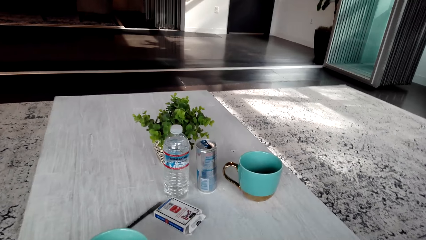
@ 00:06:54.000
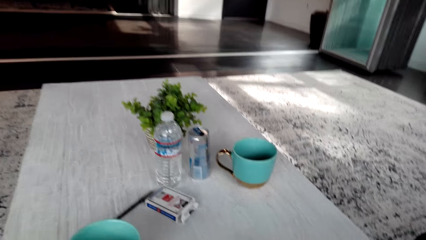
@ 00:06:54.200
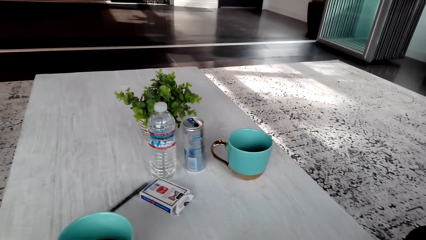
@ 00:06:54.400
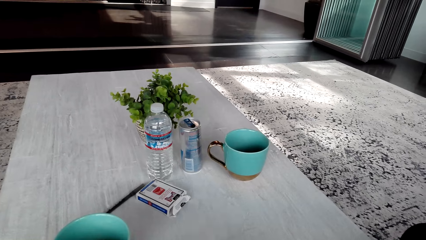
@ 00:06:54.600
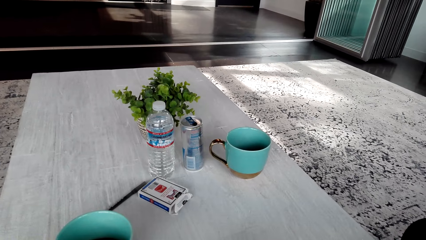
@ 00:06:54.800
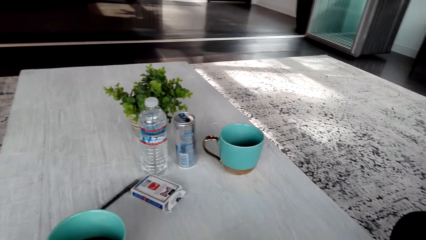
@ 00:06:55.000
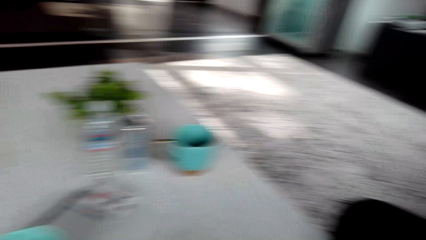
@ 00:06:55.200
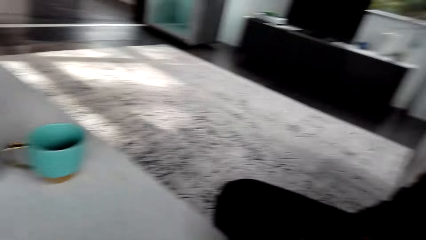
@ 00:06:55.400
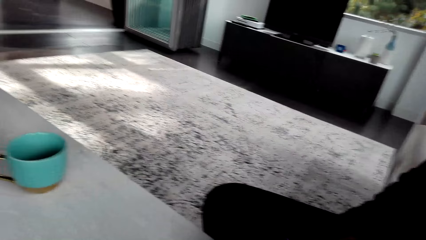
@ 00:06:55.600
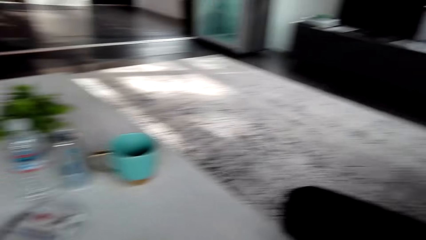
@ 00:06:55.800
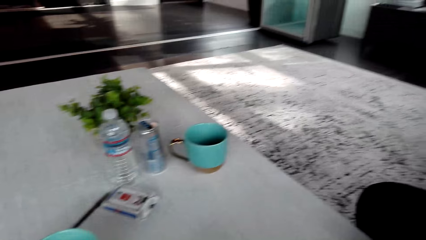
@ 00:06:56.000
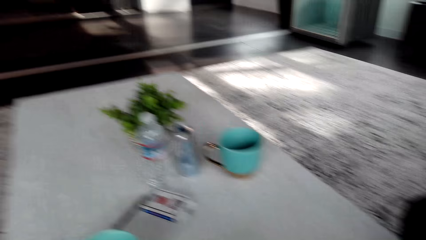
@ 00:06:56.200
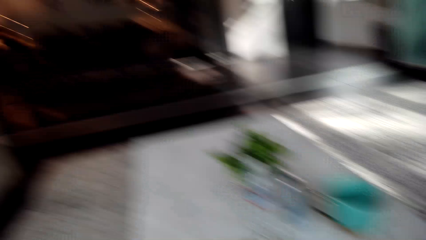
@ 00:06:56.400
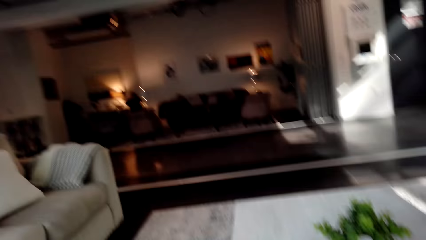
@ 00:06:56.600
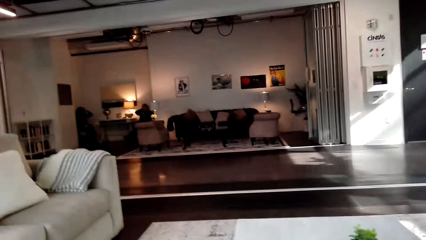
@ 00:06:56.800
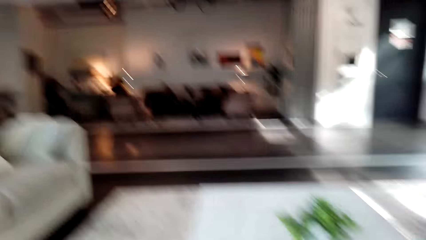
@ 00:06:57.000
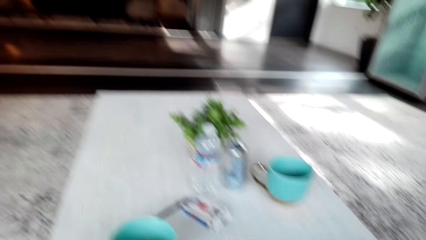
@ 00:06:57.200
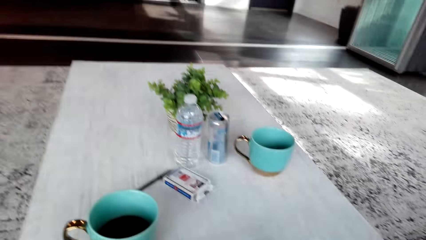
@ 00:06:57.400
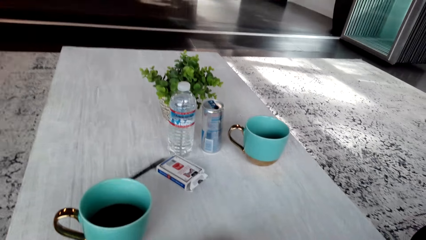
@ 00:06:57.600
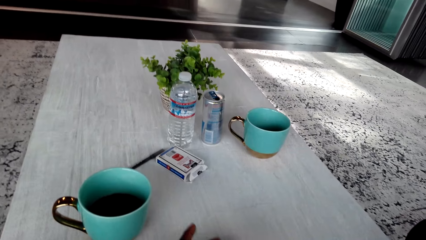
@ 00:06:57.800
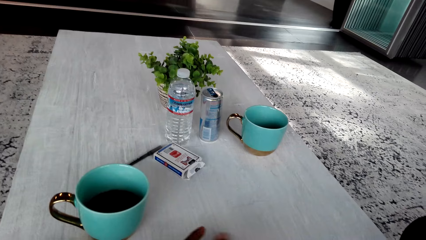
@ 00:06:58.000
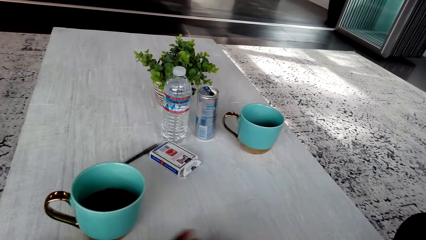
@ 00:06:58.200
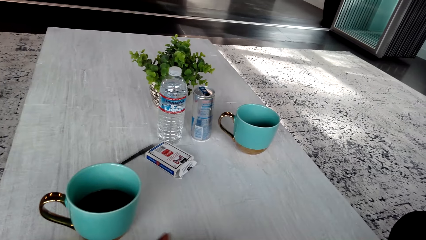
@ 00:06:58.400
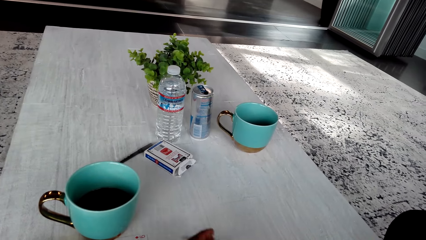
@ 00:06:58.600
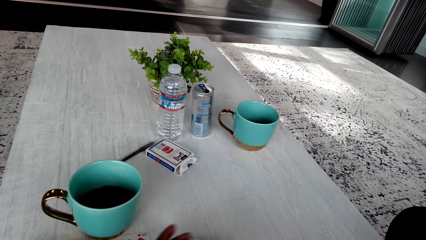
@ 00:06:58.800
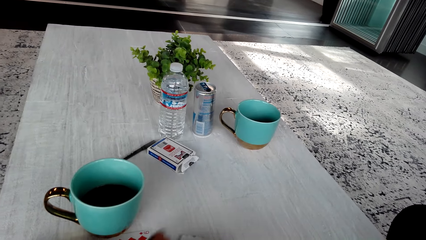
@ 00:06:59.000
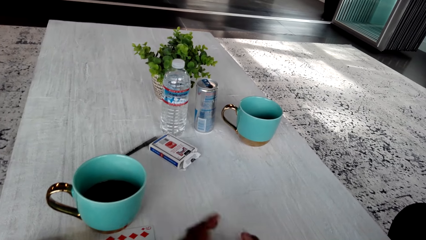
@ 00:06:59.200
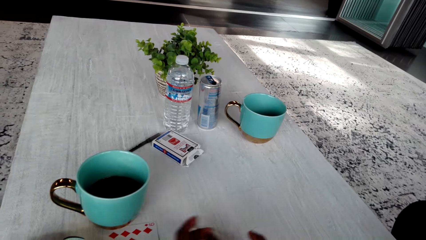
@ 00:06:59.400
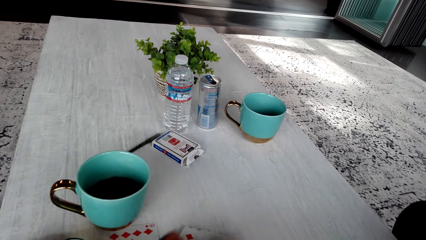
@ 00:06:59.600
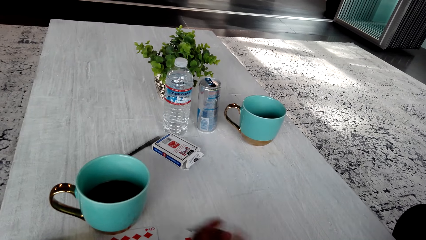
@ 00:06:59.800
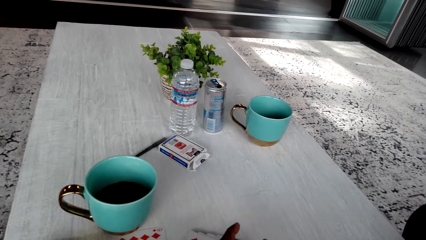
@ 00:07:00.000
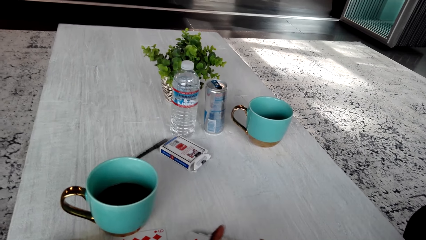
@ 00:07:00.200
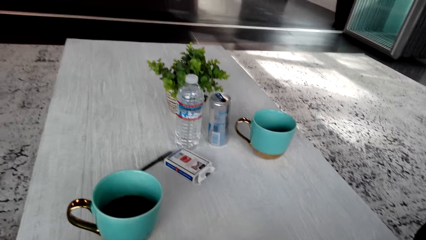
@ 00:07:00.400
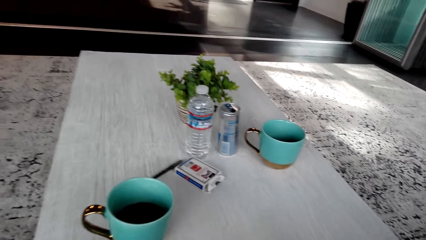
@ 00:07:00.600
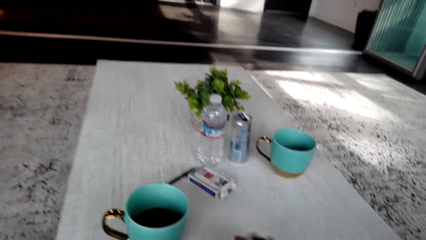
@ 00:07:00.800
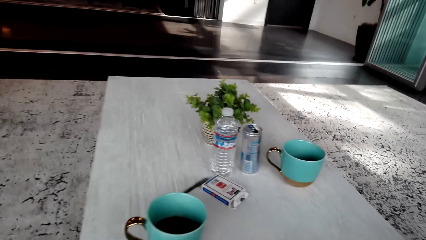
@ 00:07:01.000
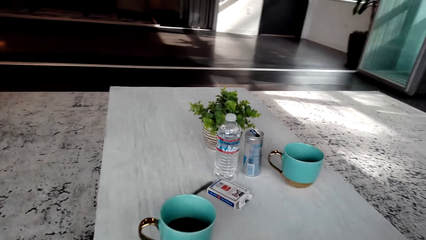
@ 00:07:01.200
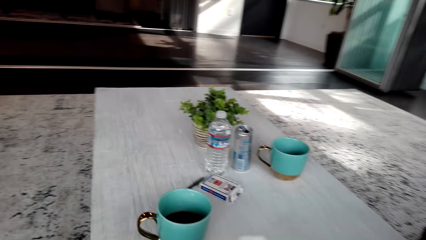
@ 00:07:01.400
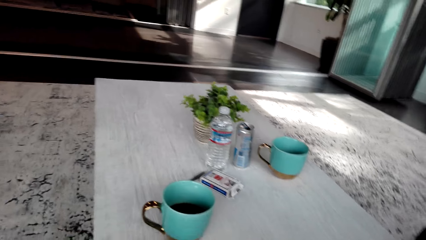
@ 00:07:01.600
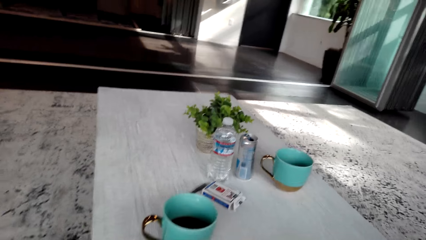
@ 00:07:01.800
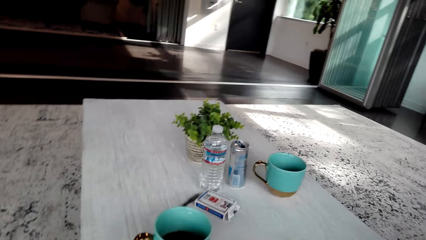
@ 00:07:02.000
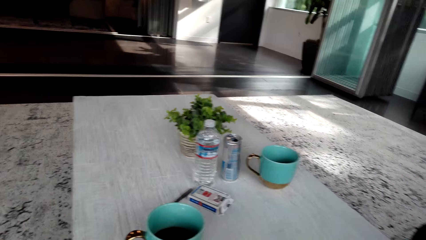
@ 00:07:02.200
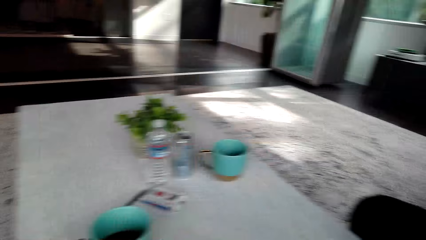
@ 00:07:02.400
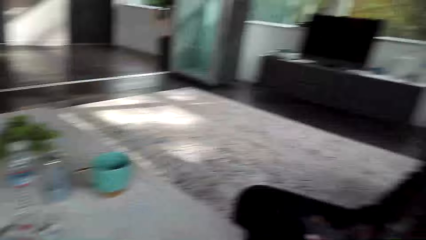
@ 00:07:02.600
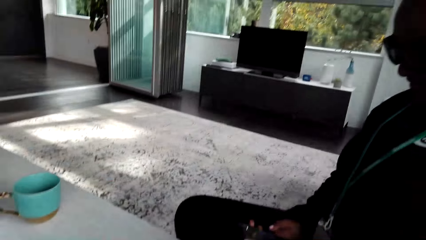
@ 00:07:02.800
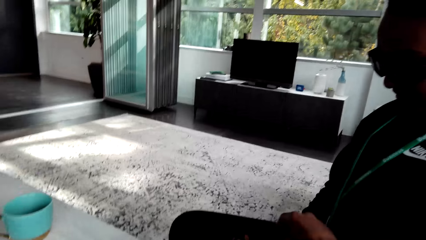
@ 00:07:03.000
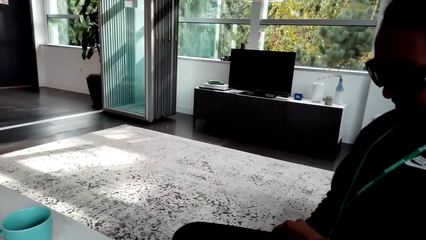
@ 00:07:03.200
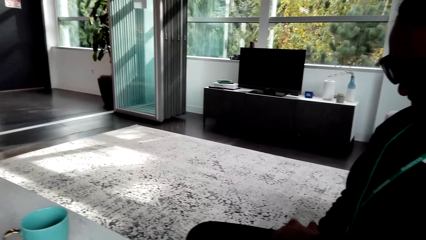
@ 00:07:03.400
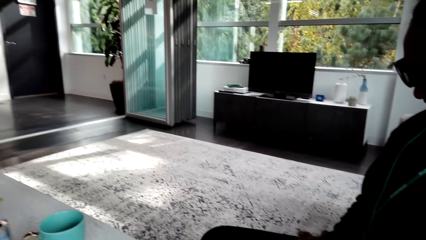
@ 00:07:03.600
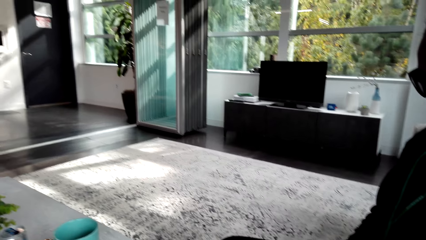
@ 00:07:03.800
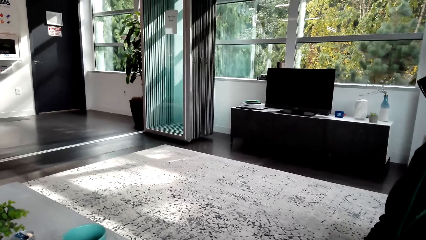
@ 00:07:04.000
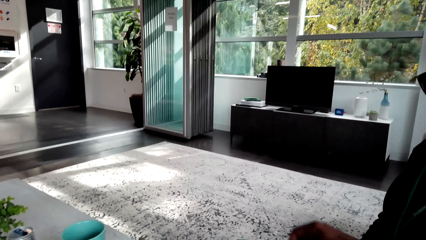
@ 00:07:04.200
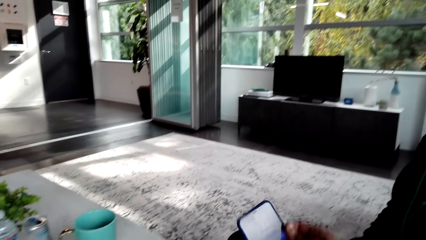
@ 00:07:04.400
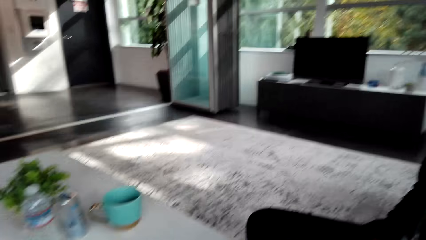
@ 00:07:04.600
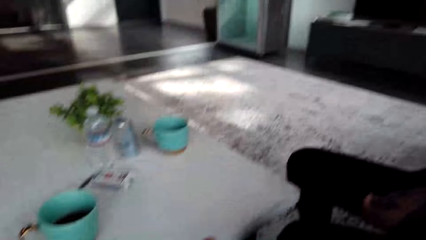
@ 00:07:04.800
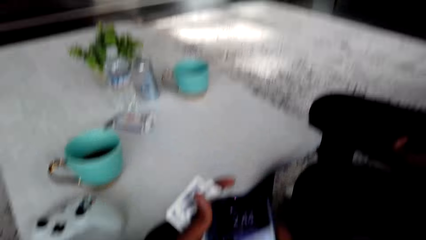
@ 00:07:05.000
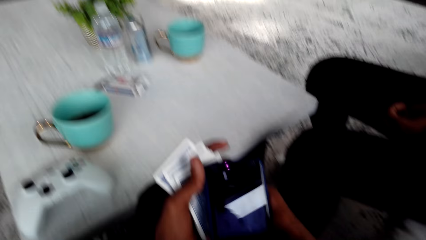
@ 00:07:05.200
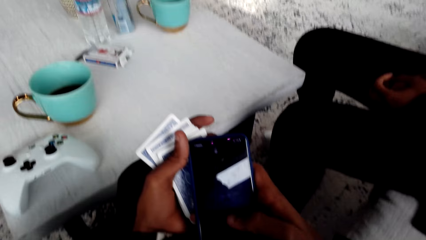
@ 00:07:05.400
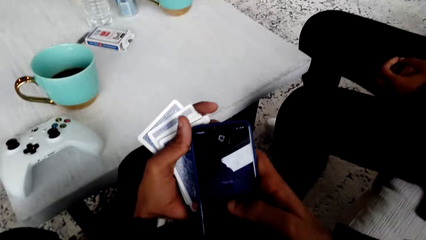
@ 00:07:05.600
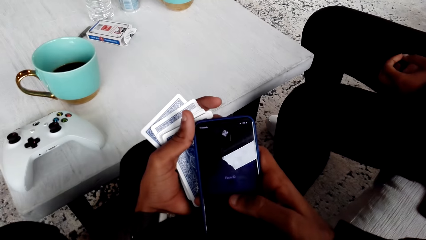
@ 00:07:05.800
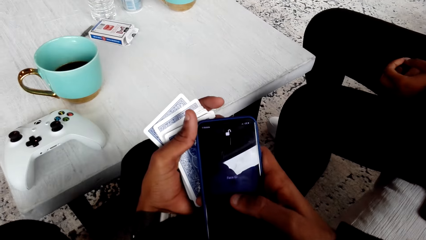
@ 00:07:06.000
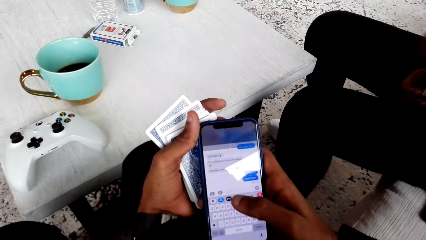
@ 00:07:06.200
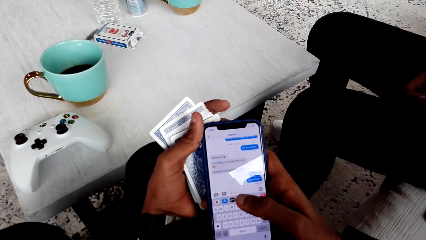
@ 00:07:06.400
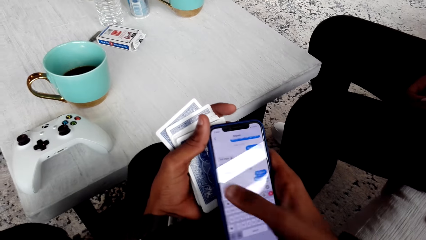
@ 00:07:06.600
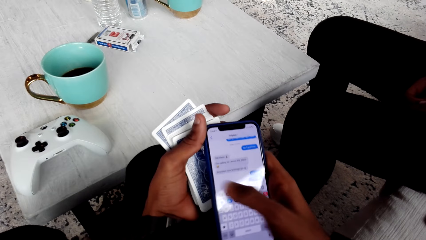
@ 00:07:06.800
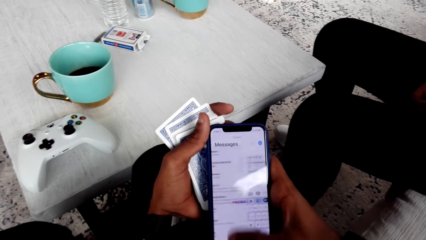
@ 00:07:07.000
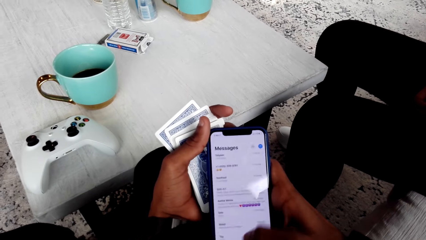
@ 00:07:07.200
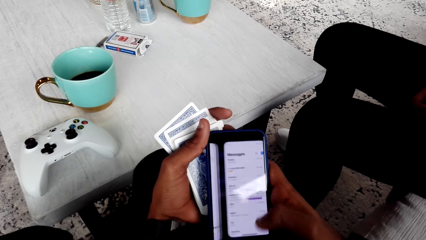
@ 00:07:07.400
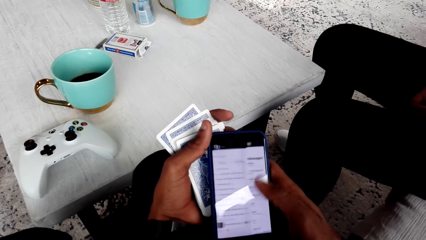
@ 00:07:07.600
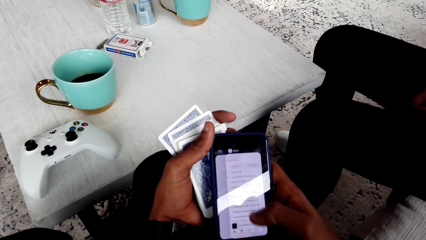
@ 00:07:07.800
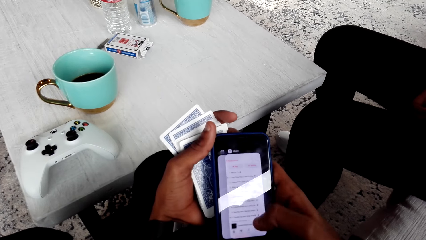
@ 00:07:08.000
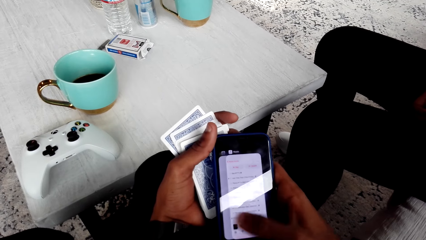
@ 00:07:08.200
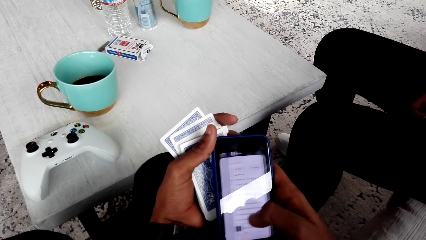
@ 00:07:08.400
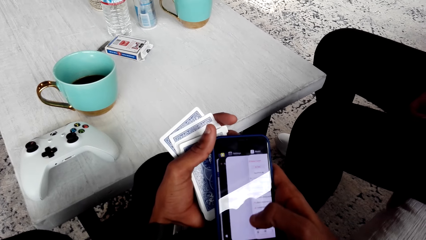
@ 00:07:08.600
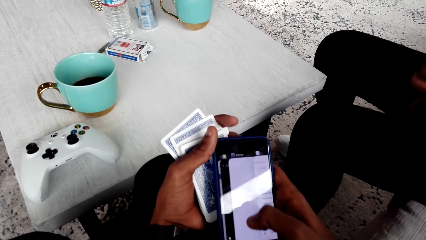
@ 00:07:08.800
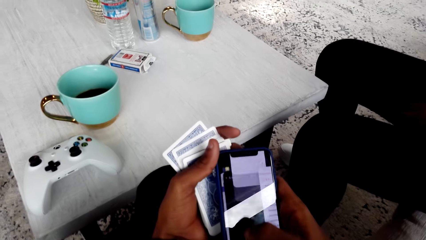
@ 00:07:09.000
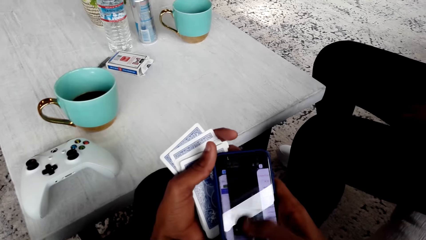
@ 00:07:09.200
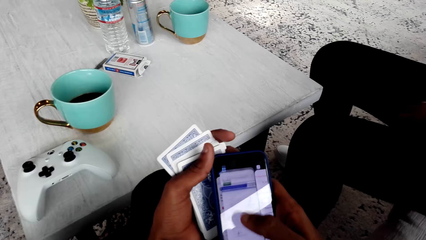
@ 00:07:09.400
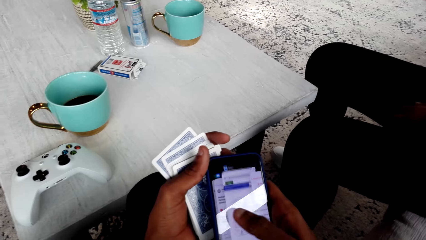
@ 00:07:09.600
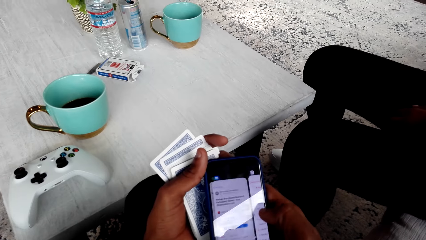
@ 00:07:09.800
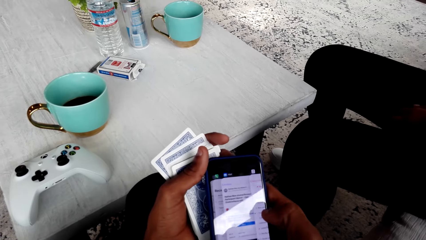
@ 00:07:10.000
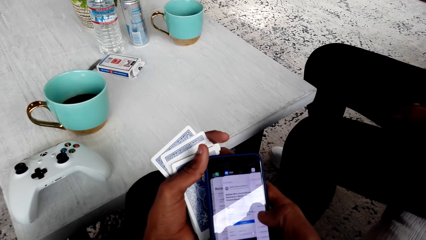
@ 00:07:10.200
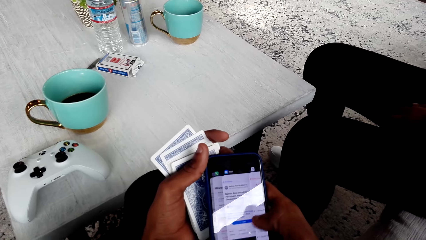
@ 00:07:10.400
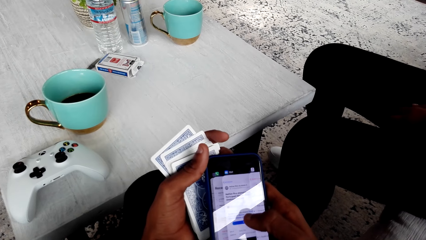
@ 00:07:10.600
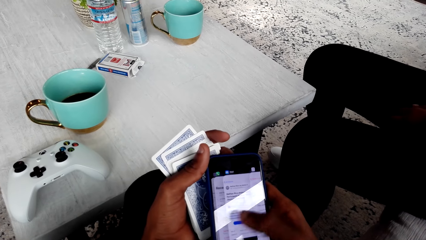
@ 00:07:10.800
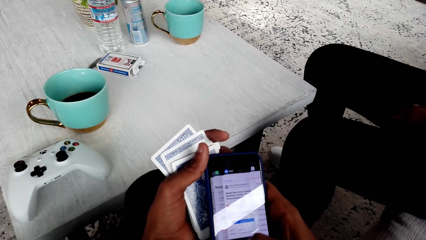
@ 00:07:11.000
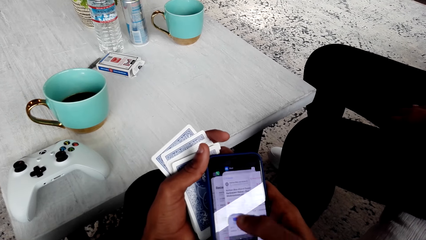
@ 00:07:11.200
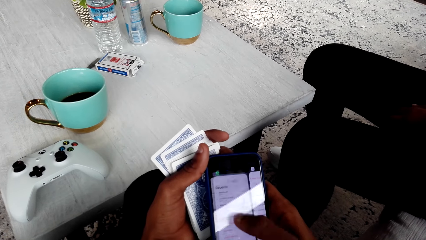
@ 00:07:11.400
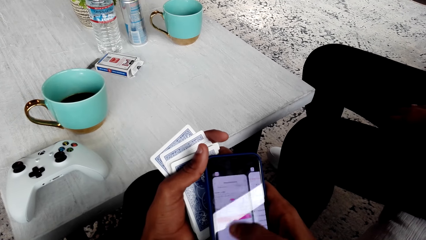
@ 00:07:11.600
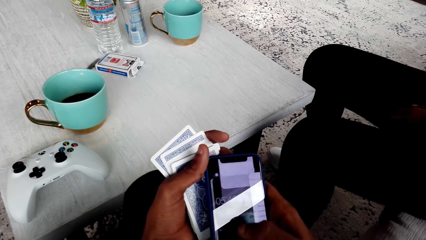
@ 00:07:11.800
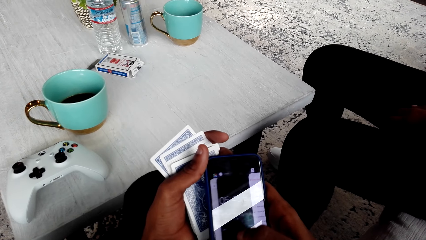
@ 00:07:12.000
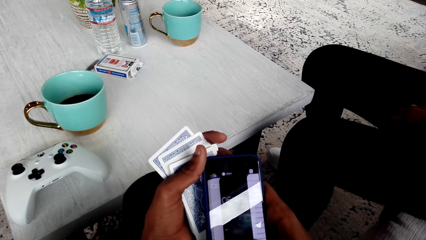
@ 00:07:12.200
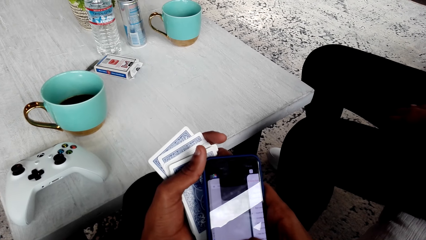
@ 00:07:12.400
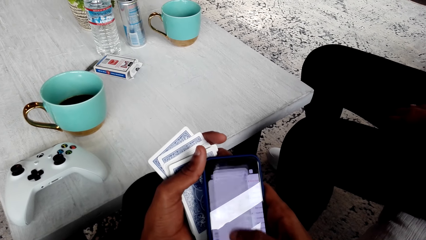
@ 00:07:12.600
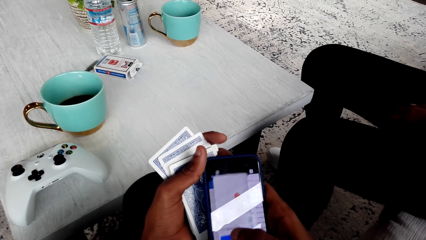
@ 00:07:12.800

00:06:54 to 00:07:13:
The camera wearer operates the phone.
